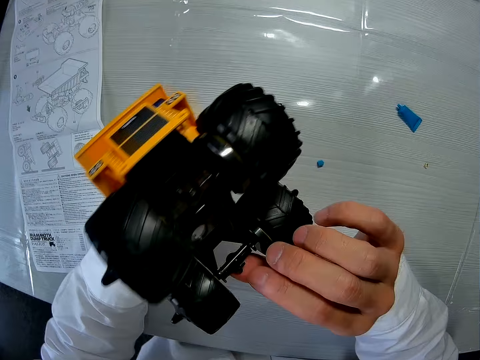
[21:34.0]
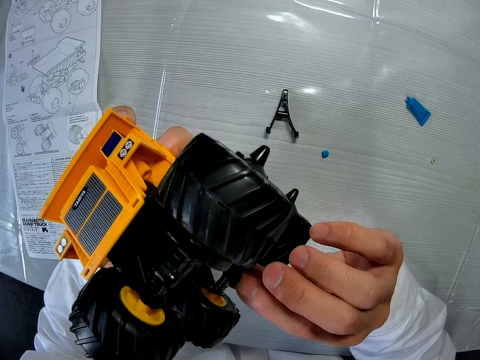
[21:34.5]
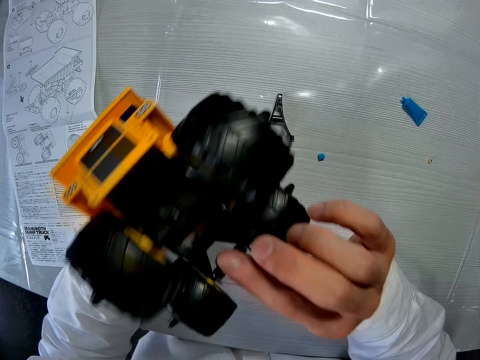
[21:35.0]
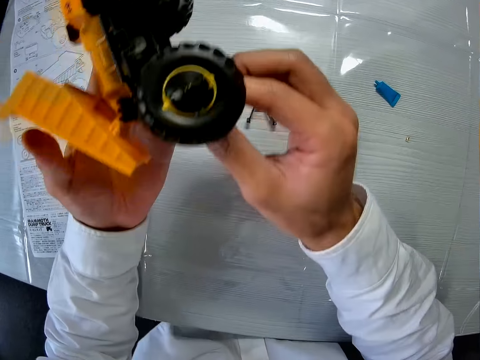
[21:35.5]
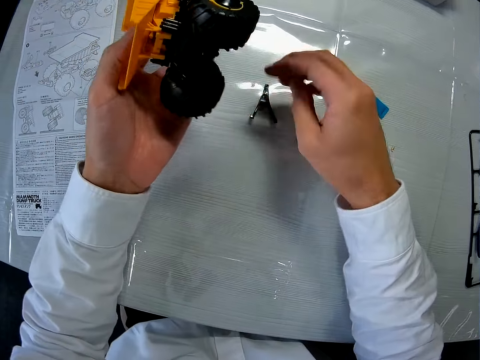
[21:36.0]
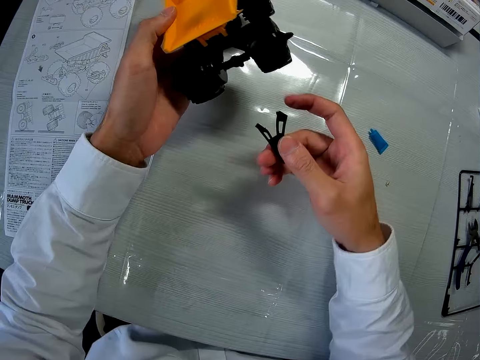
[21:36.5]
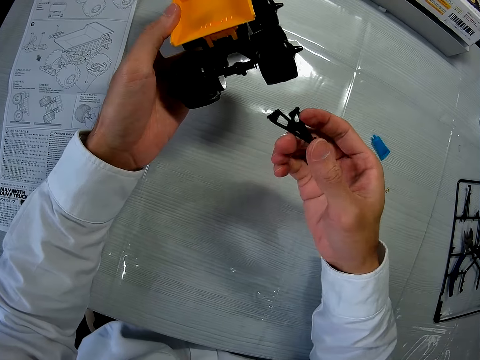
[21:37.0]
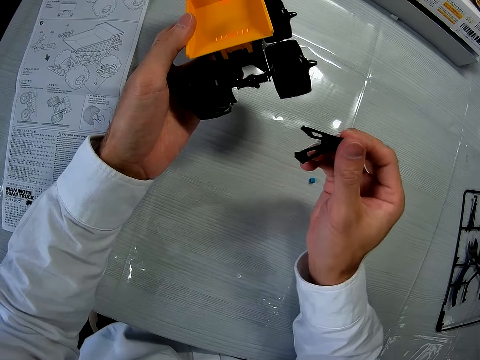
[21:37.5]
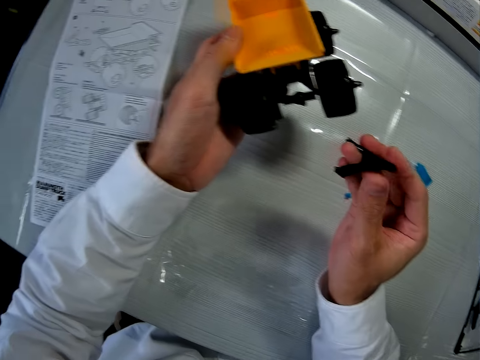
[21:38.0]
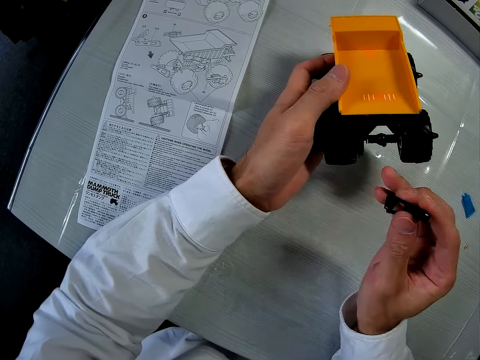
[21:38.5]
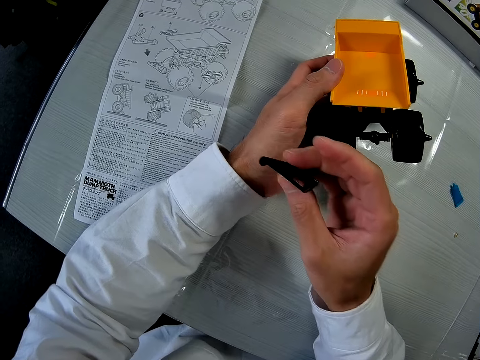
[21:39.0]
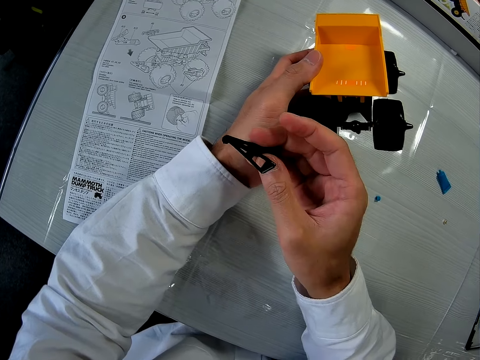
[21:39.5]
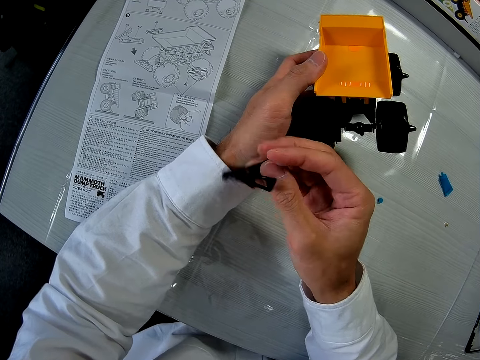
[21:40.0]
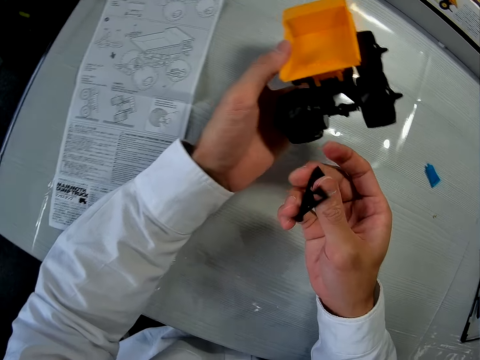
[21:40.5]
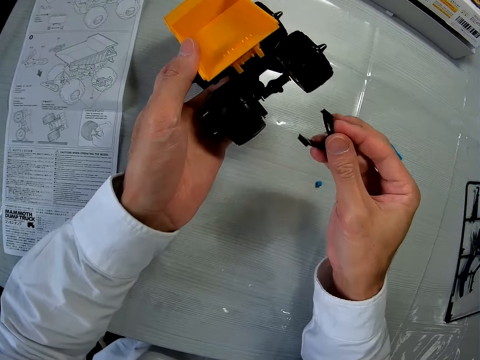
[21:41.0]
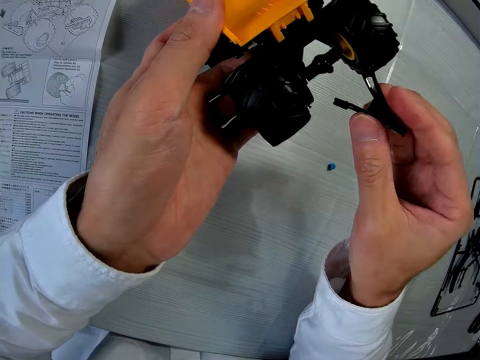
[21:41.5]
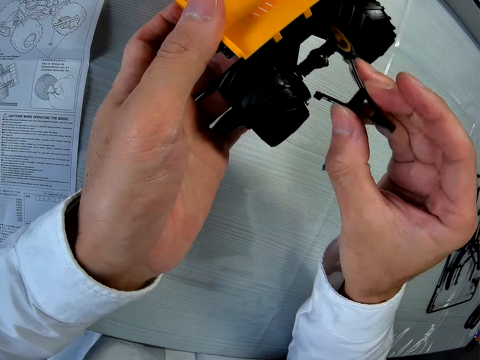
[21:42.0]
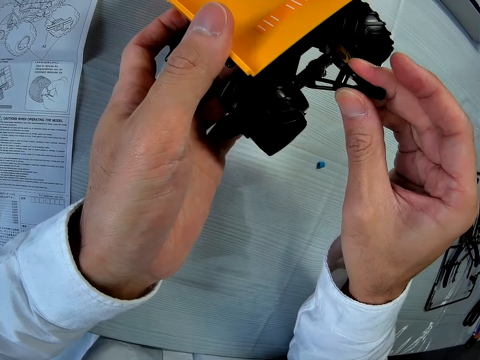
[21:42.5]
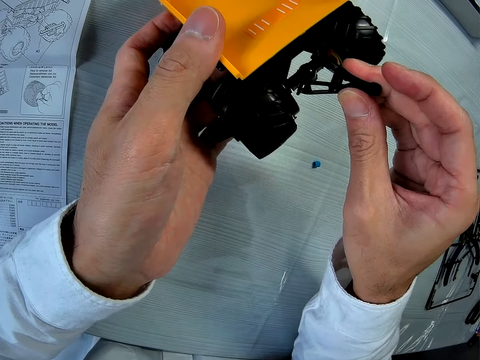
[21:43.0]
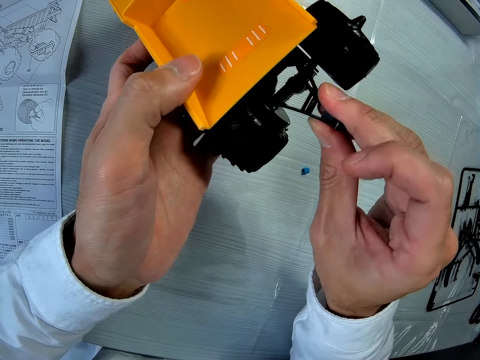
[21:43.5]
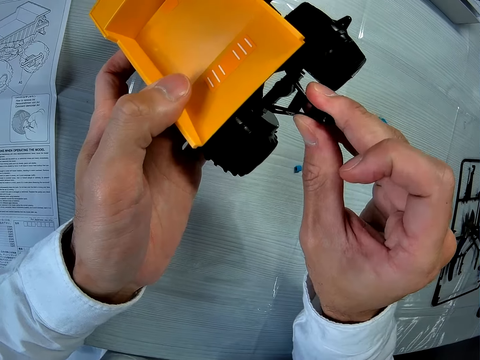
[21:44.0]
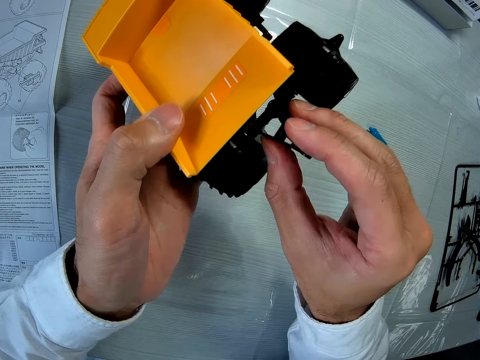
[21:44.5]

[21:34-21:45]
The camera wearer picks up a piece from the table with his right hand. He puts something on the hand. He fixes the piece in his right hand to the toy car.

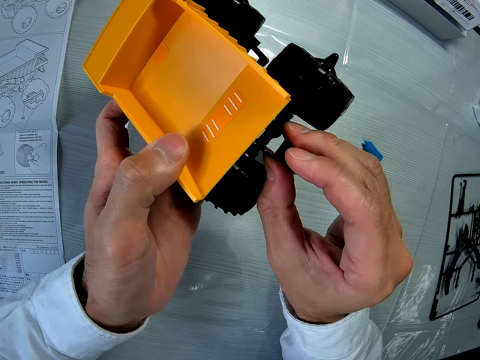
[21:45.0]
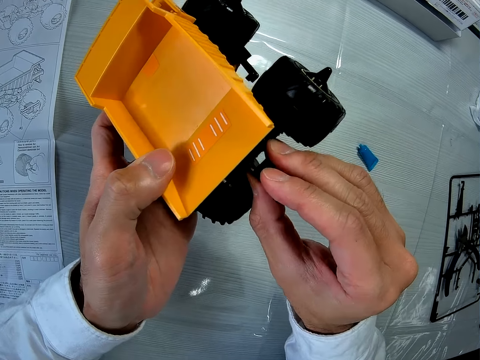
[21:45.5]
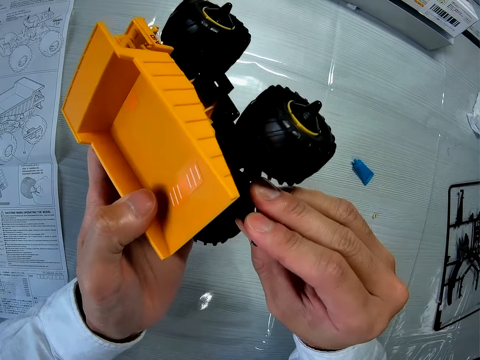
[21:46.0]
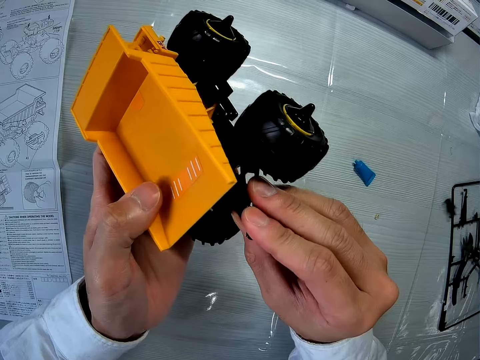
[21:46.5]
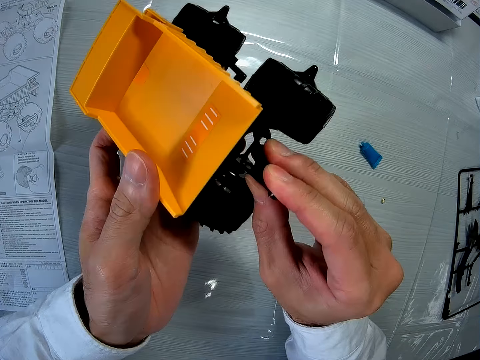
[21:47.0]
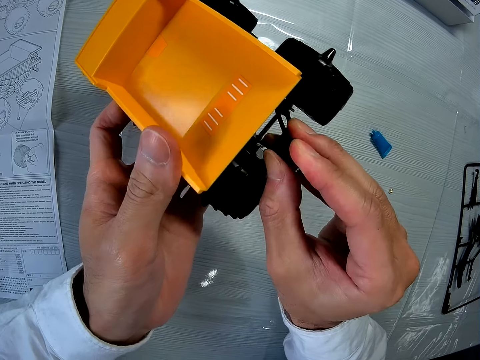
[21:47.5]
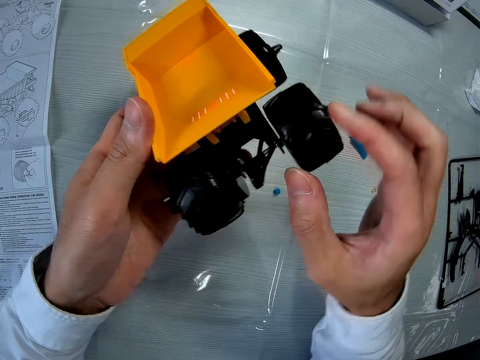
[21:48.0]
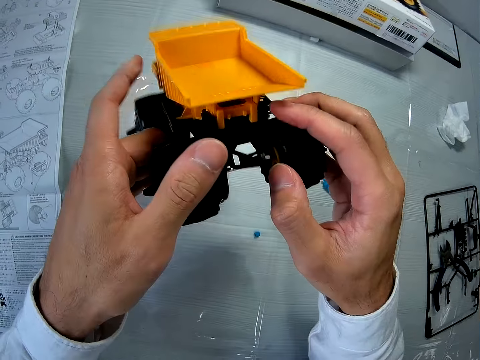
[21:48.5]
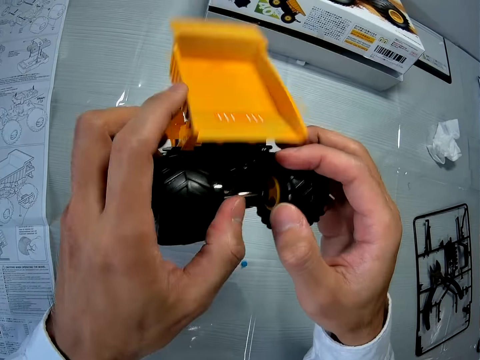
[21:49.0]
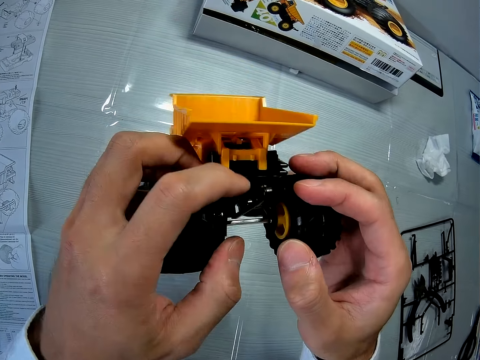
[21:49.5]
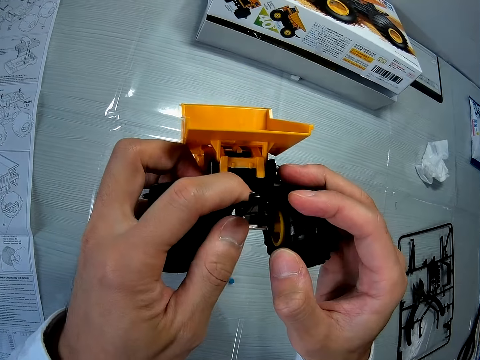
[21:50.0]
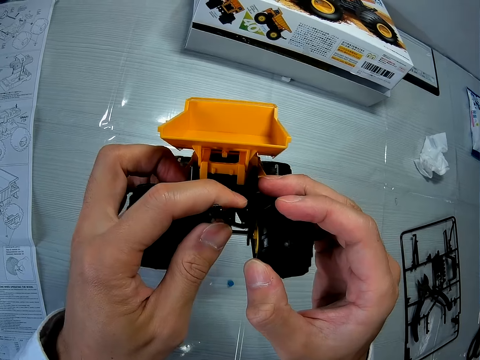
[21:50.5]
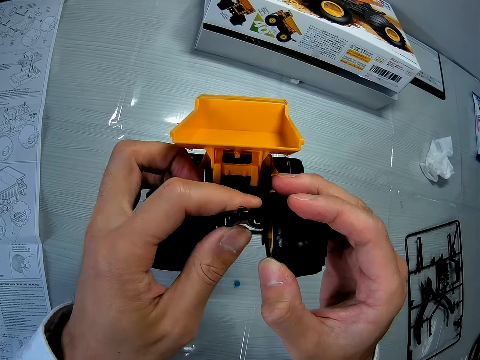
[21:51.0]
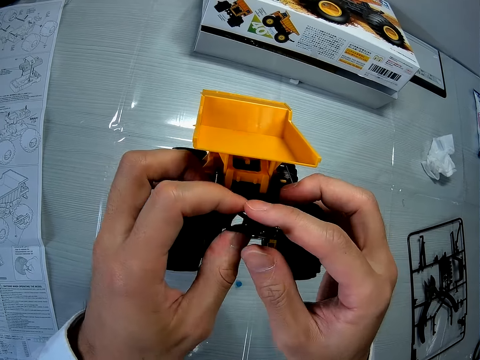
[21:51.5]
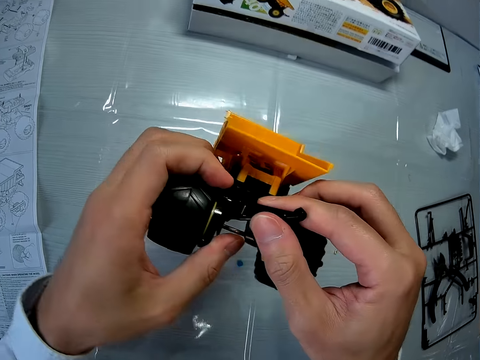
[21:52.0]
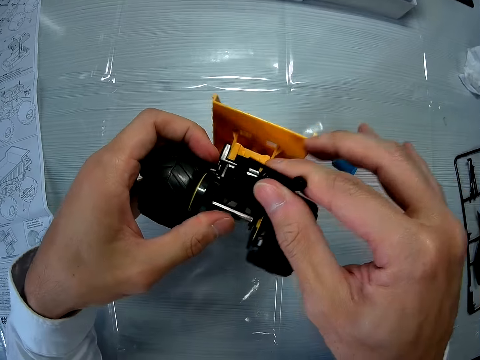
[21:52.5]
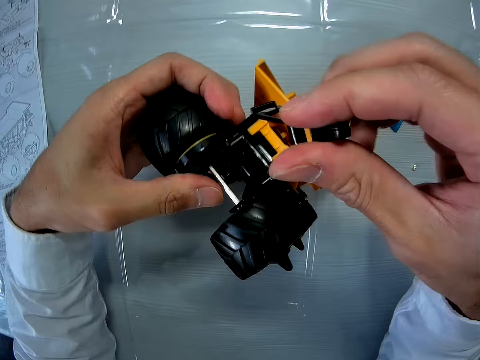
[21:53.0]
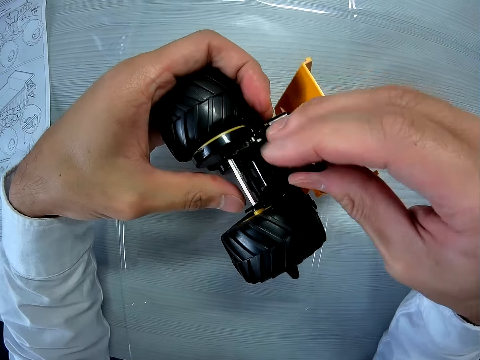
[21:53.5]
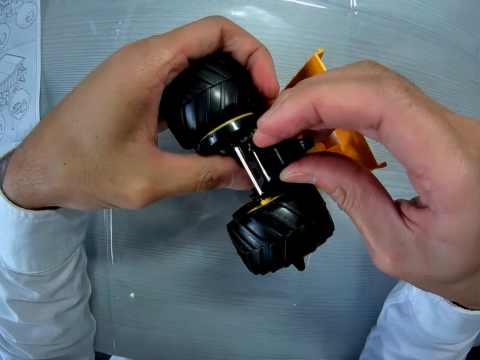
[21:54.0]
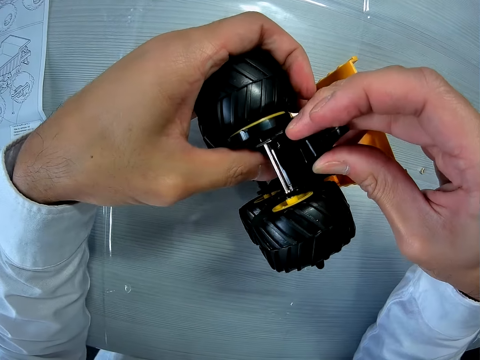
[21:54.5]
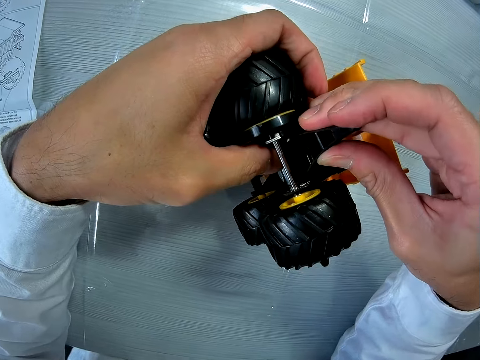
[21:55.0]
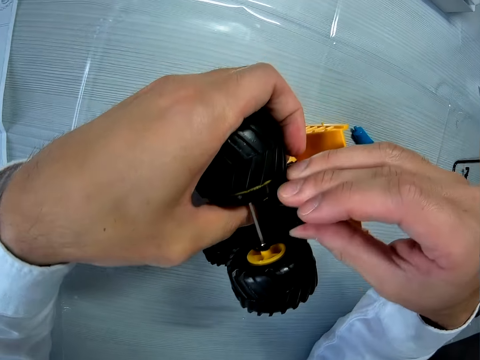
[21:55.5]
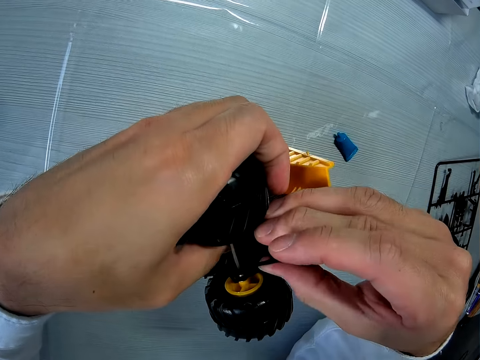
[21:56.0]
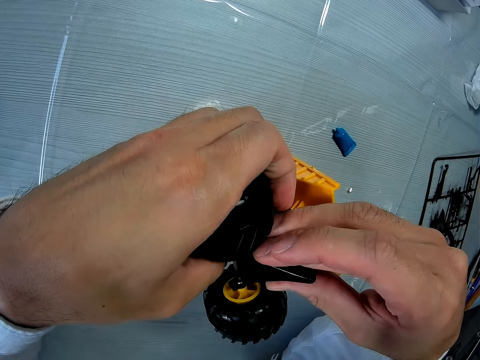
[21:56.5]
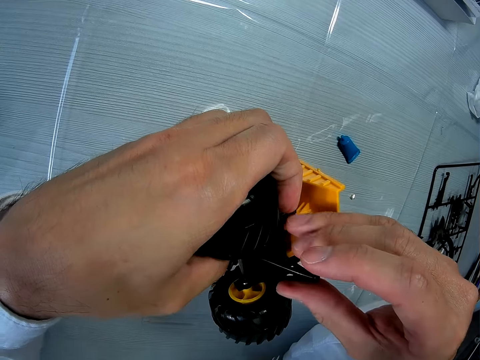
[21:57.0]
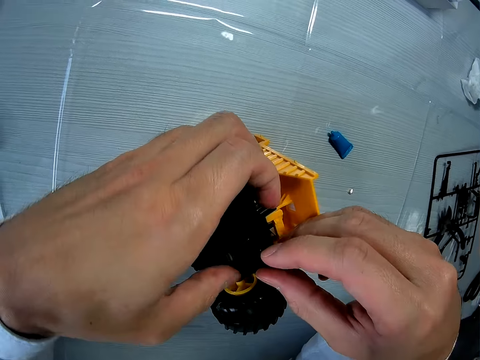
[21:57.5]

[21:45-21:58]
The camera wearer drops off something. They turn the truck. They fix something.

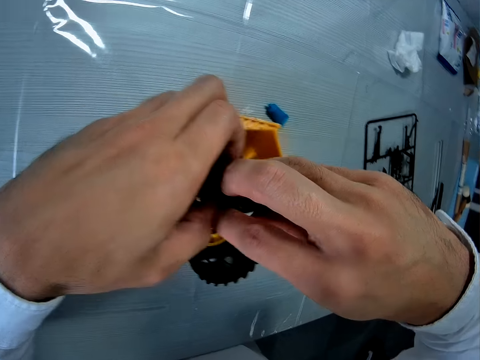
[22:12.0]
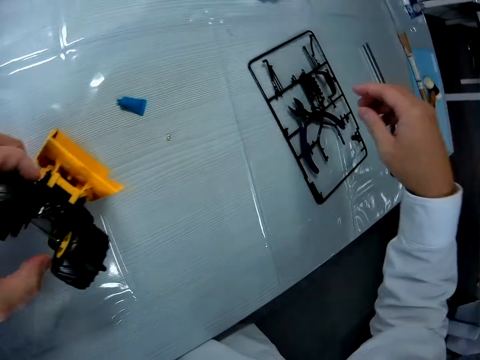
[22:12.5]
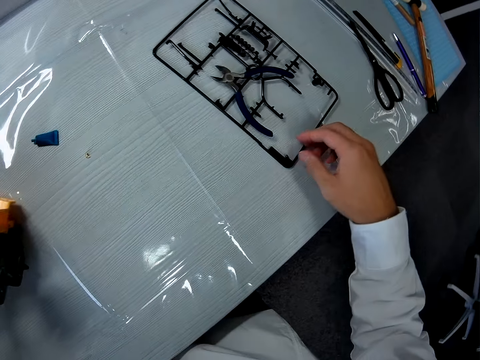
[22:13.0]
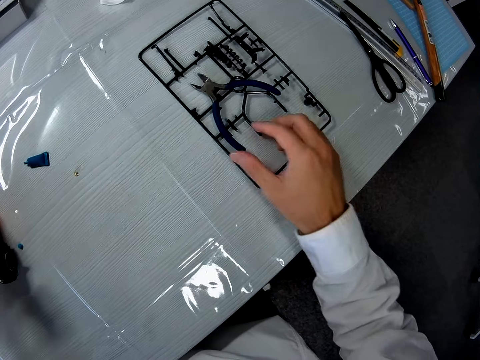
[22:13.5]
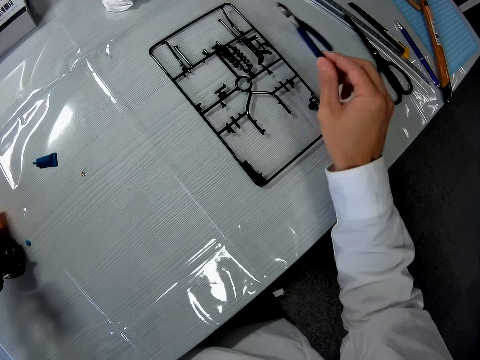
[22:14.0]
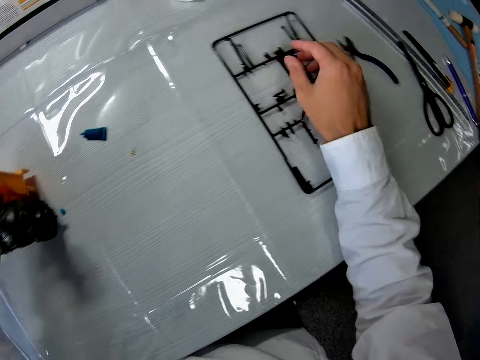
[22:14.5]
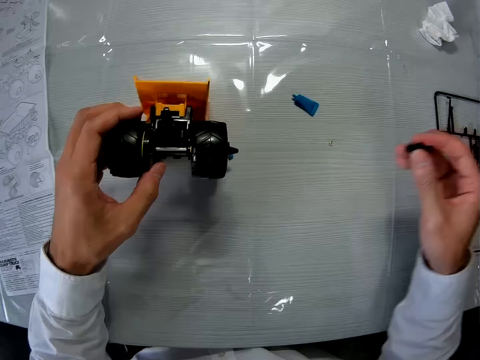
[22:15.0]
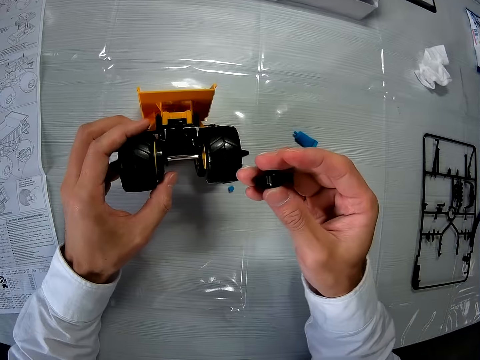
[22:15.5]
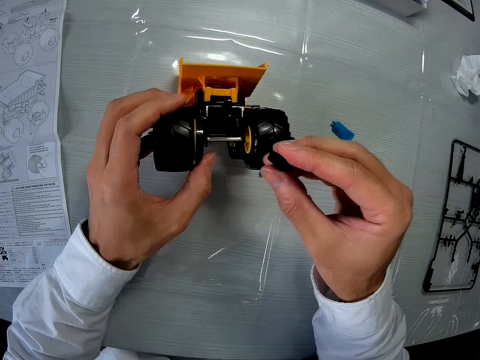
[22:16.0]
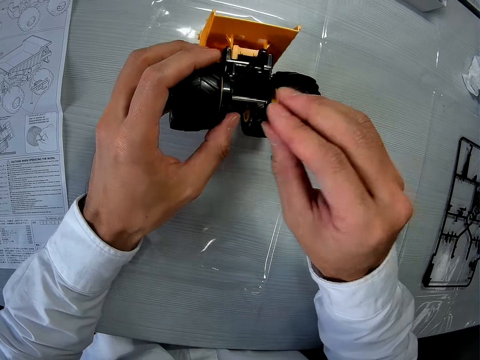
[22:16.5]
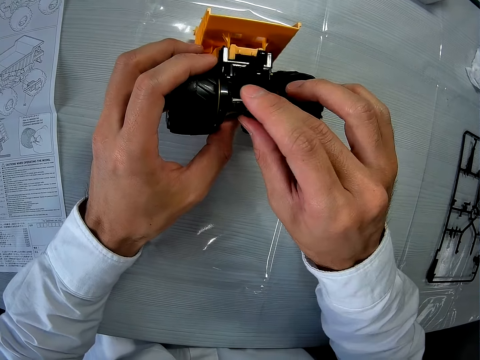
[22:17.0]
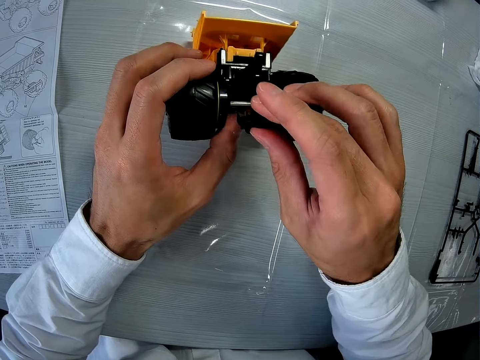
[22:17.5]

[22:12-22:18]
The camera wearer moves the sheet on the table with his right hand. He moves the cutter from the sheet to the table with his right hand. He picks up a piece from the table with his right hand. He fixes the piece in his right hand to the toy car.
